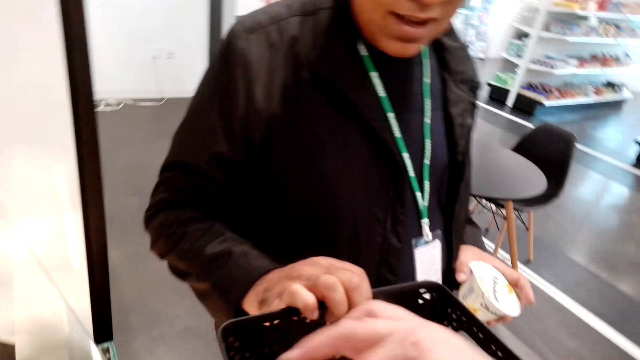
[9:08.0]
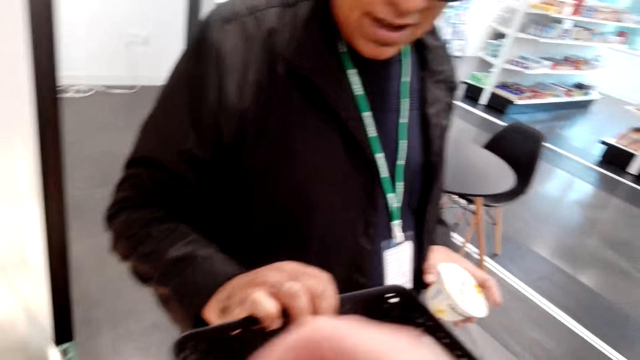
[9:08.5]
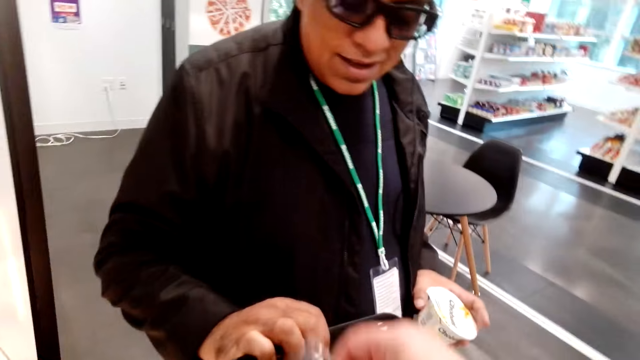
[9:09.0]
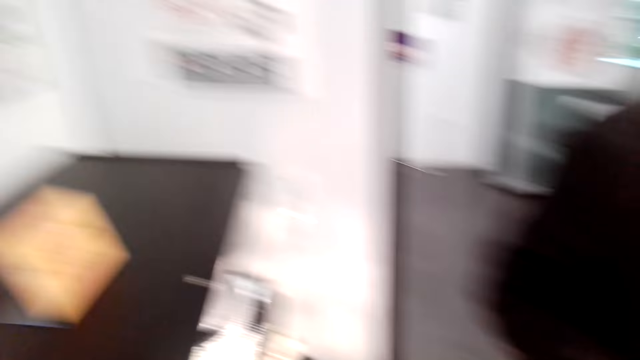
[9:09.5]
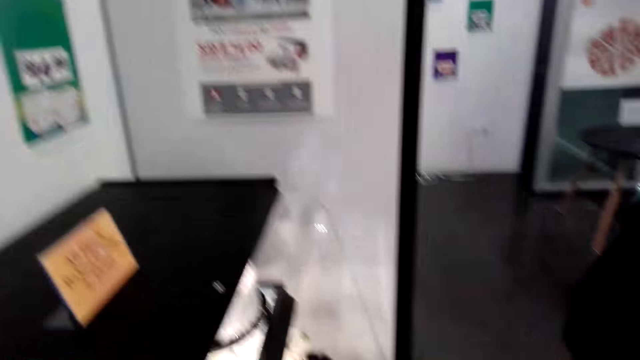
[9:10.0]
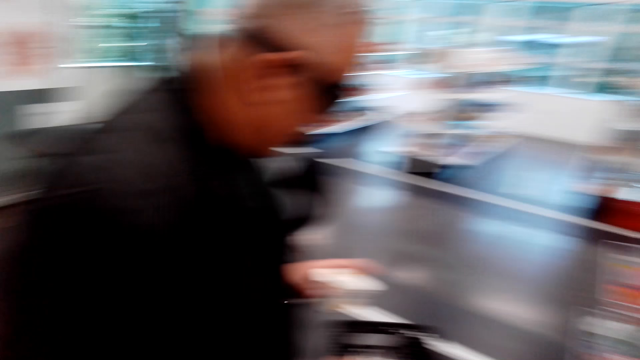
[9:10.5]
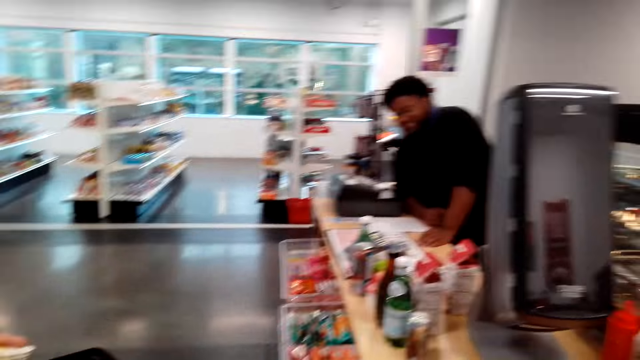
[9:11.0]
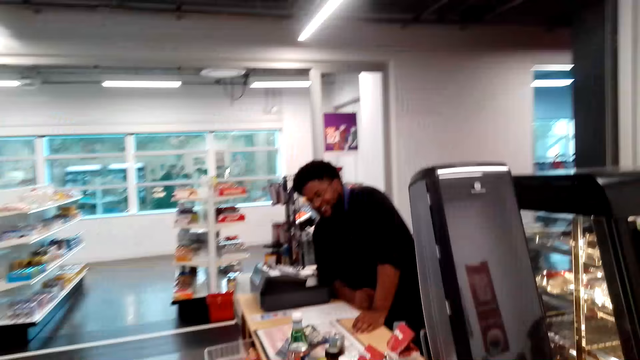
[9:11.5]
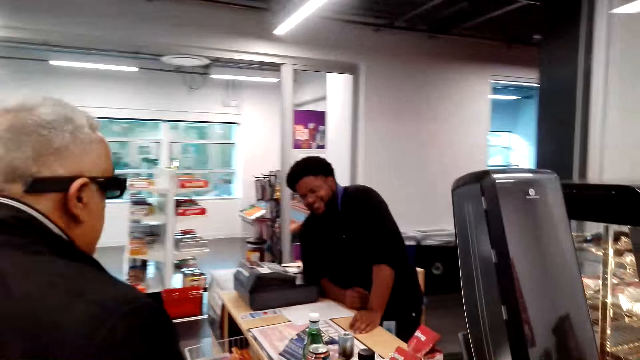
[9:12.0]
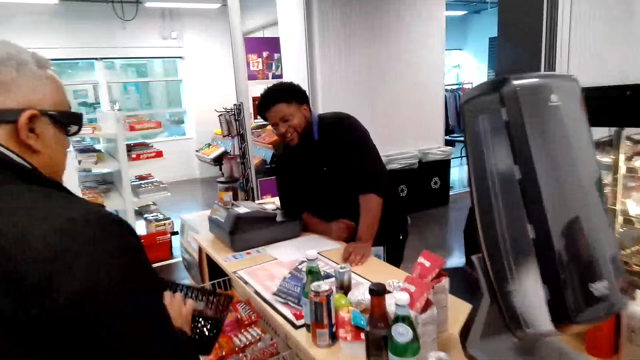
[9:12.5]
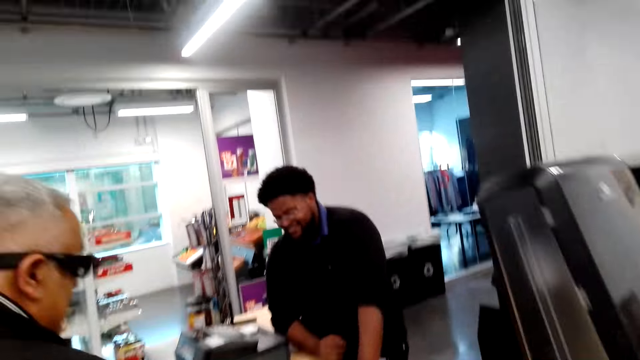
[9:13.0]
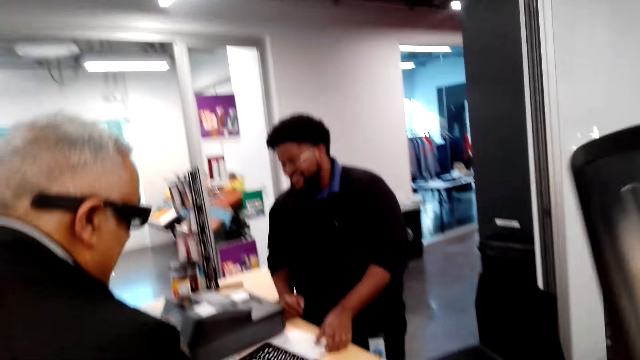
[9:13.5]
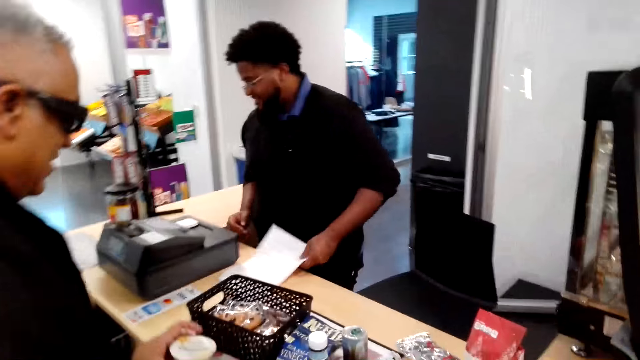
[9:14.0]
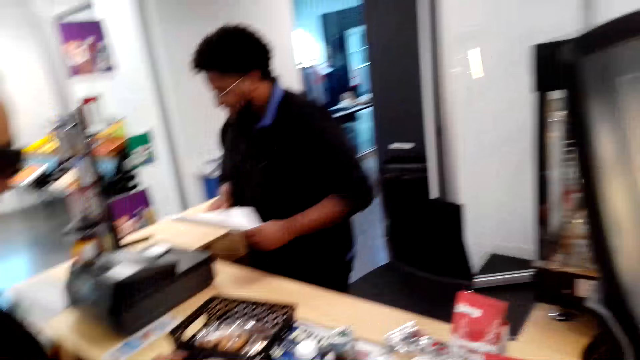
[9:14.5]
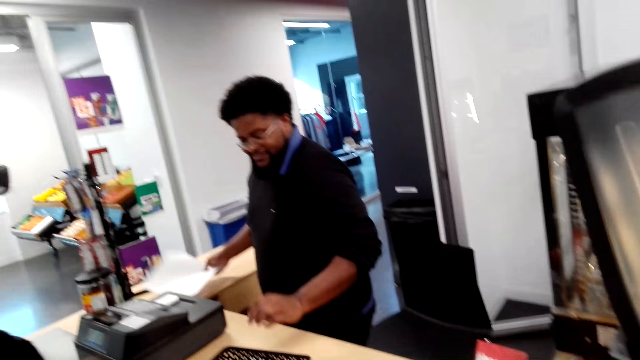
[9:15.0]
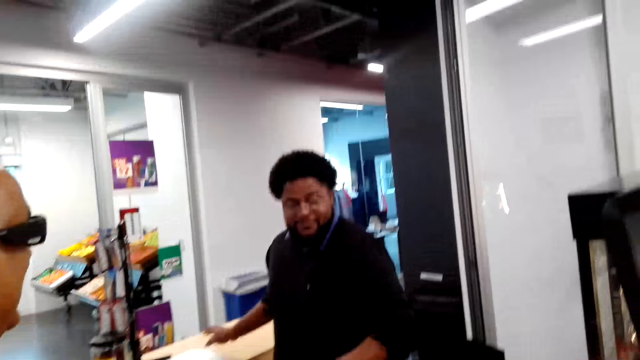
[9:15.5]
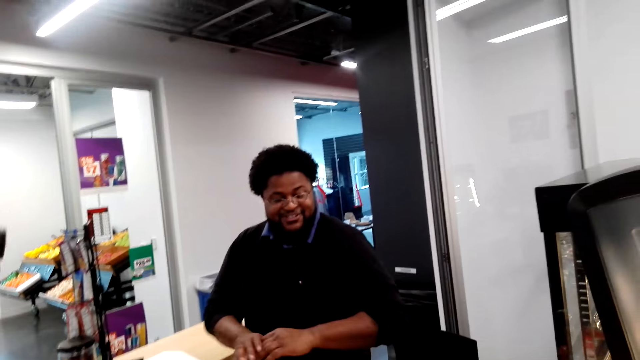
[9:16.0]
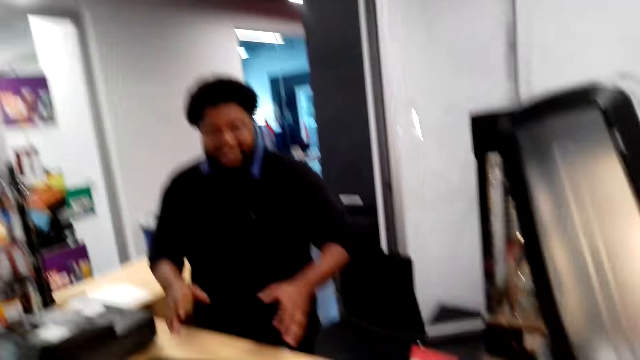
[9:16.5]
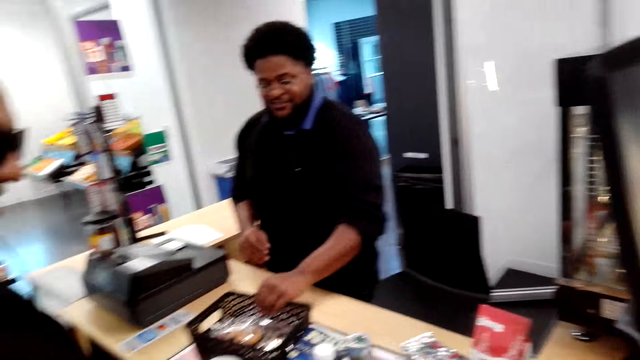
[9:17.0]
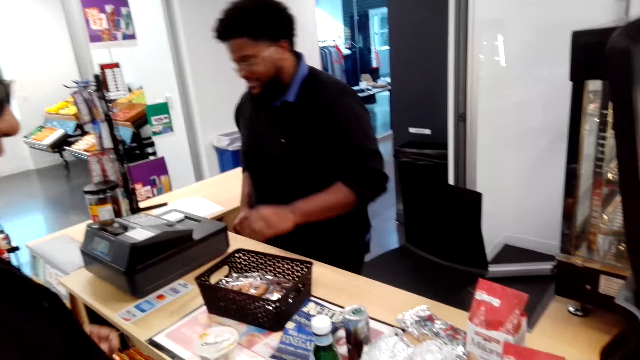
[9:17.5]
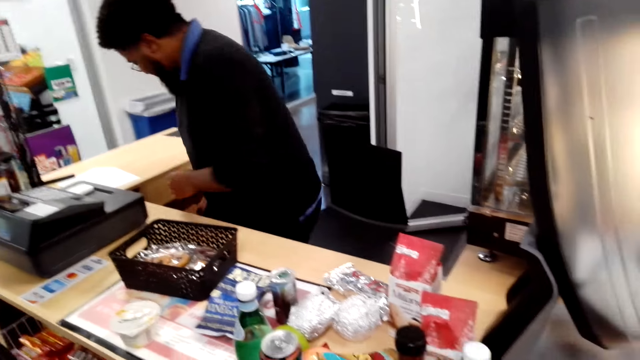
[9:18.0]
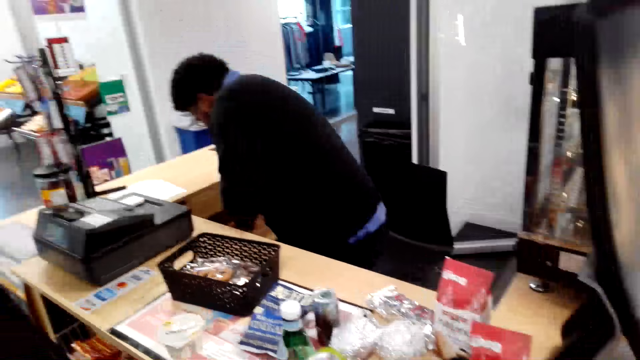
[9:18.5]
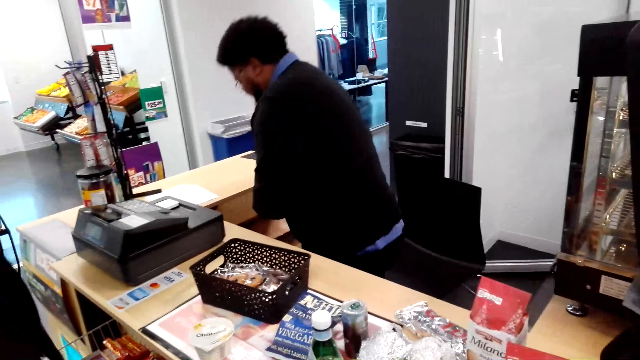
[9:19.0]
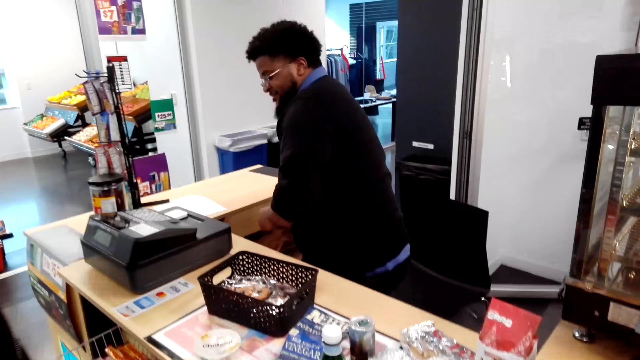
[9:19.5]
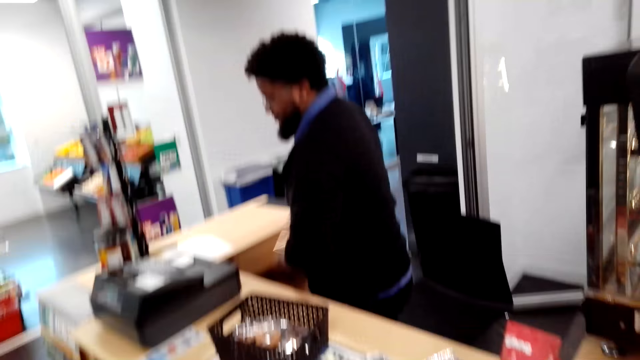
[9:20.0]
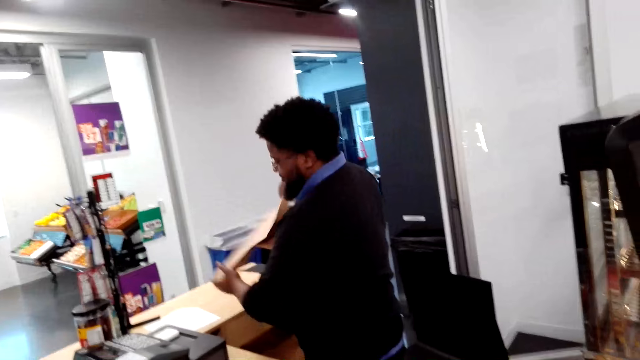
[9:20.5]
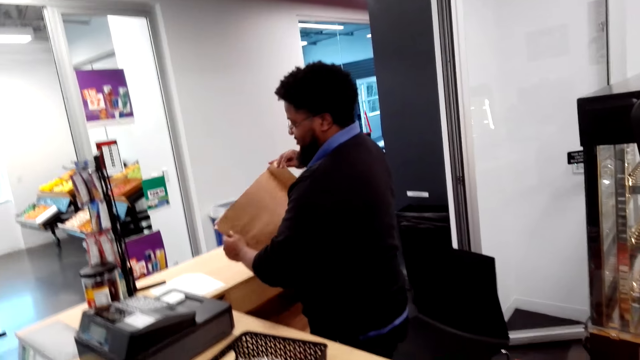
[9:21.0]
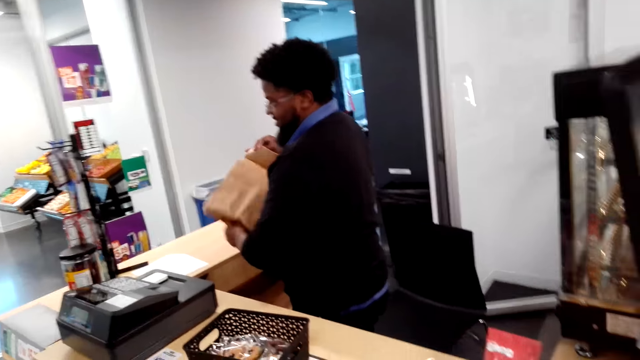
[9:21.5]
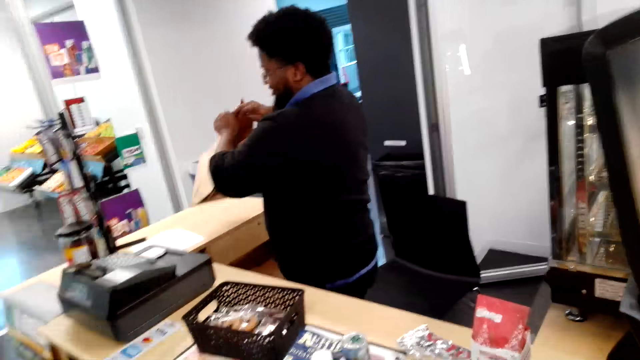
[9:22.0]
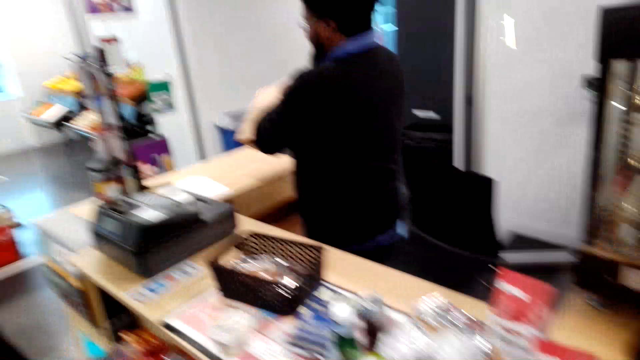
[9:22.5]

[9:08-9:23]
The camera wearer drops the cake on the basket. A man moves to the counter. The camera wearer moves to the counter. The man walks in a room. The camera wearer walks in the room. The man drops the basket on the cashier table. A cashier lifts a paper. The man moves the plastic basket on the table, picks up the paper bag on the floor, and holds the paper bag with his hands.

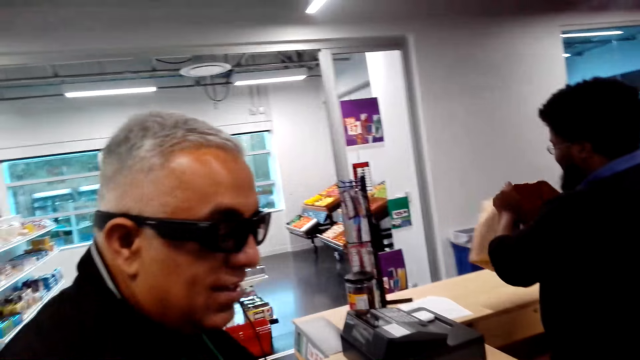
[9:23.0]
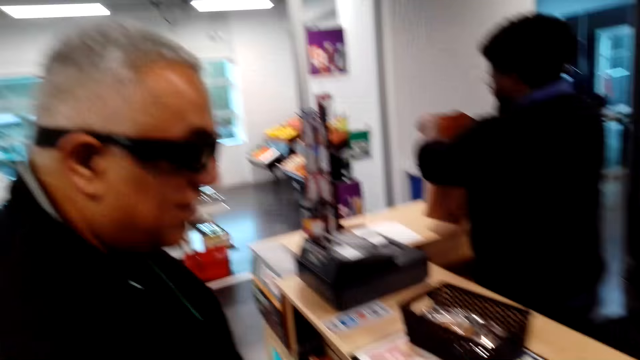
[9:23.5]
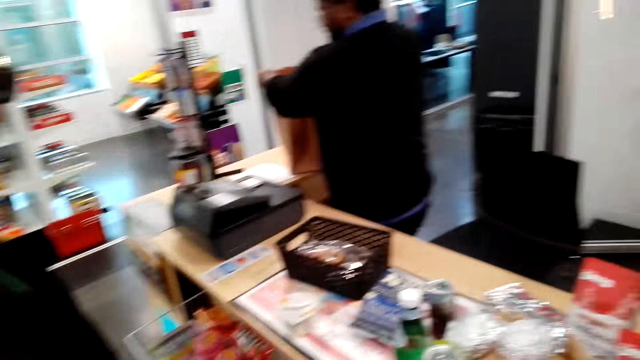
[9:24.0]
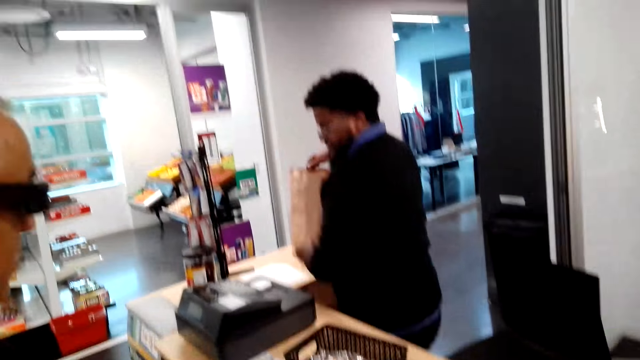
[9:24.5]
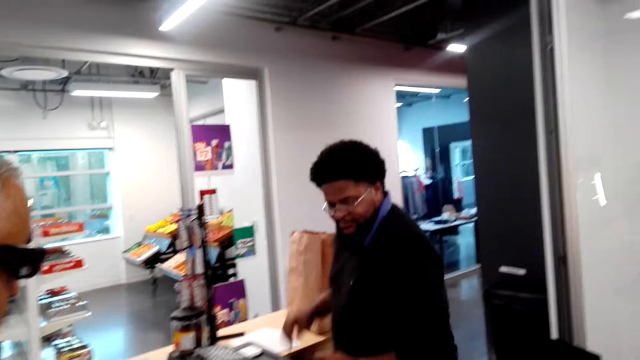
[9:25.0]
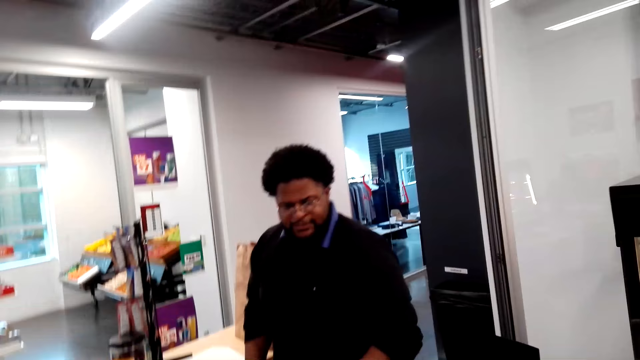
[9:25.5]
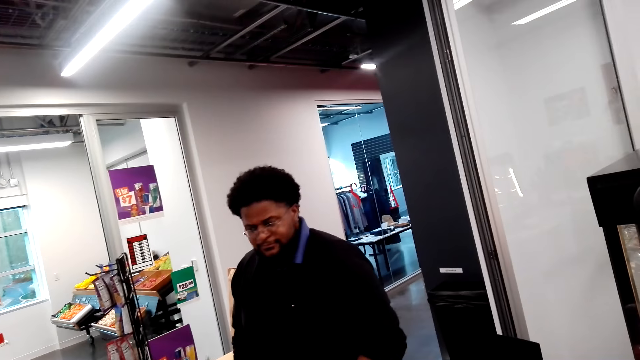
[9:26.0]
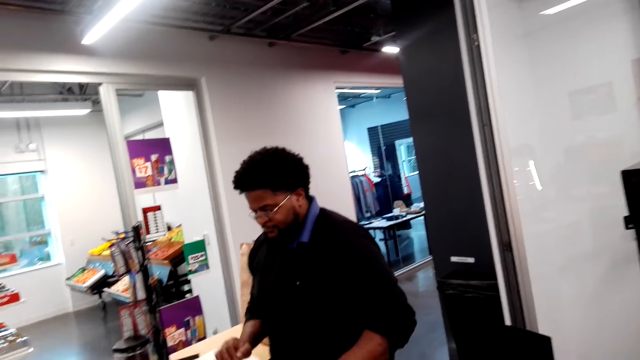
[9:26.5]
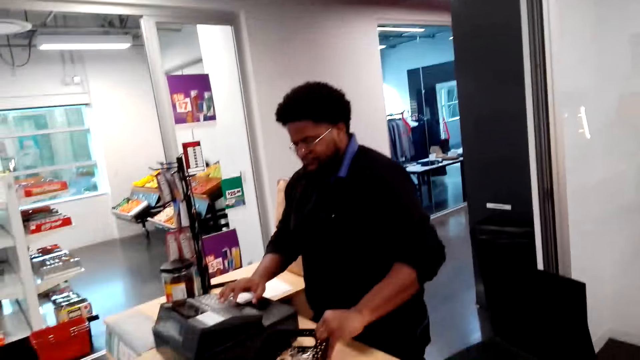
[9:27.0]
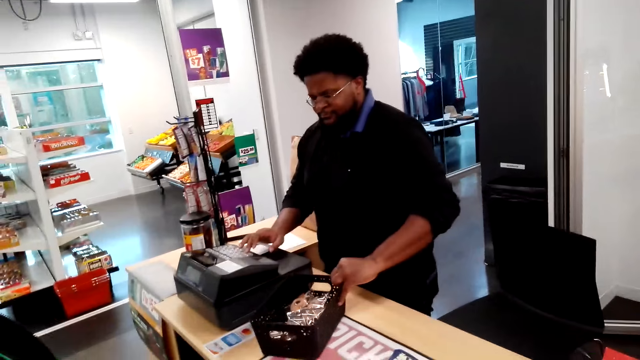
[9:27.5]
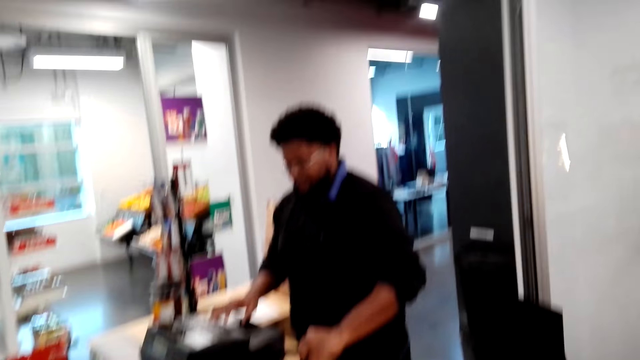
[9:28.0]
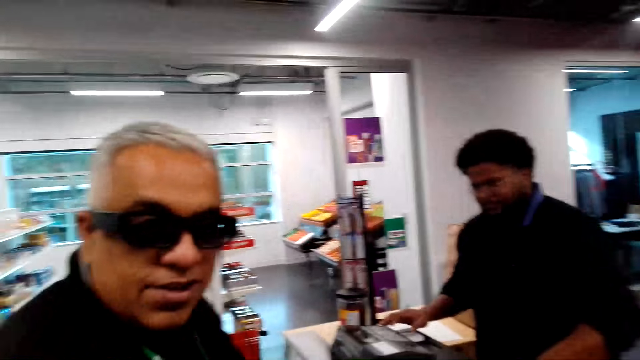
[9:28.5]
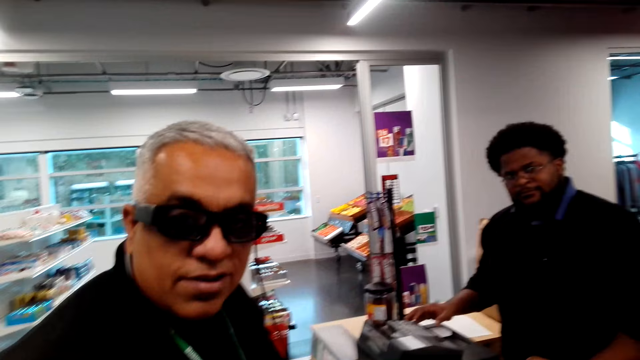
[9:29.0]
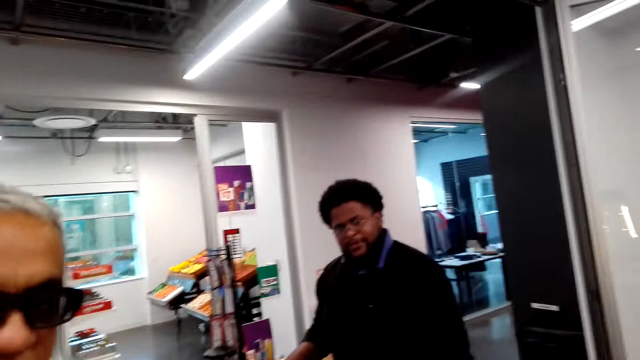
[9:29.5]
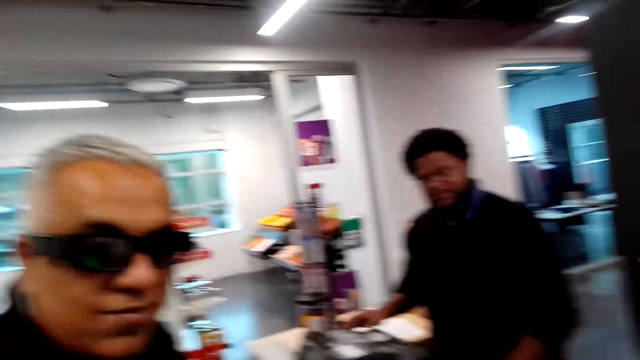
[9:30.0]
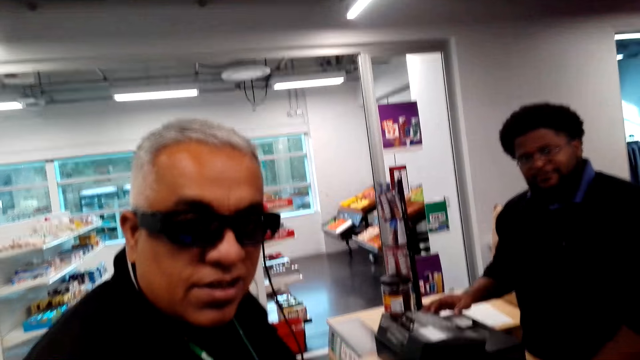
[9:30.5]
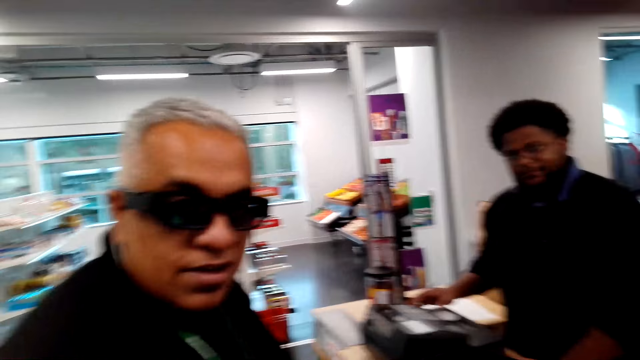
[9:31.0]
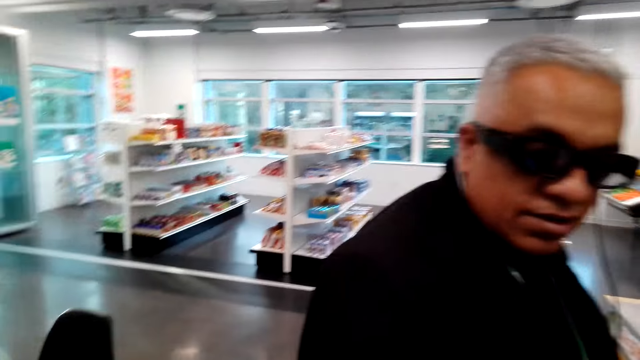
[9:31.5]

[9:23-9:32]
The camera wearer talks to a man. A man puts the paper bag on the table. The man stands on the floor. The camera wearer talks to another man. The man operates the billing machine. The camera wearer talks to the first man. Another man stands on the floor.
